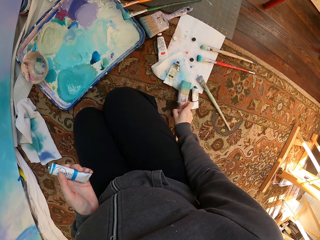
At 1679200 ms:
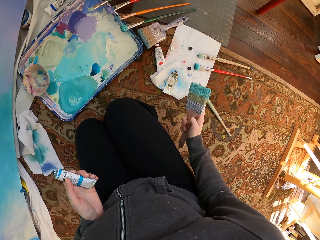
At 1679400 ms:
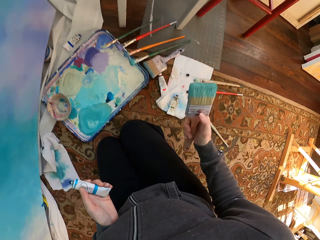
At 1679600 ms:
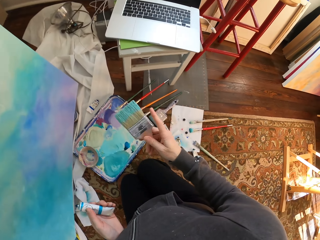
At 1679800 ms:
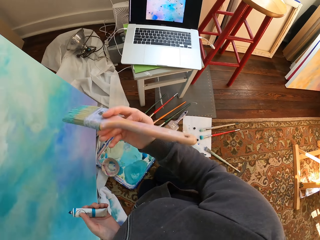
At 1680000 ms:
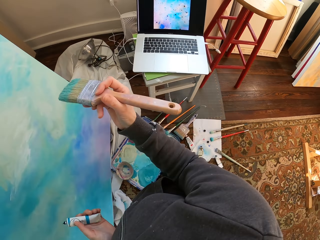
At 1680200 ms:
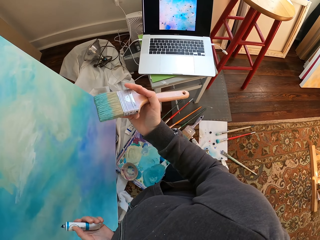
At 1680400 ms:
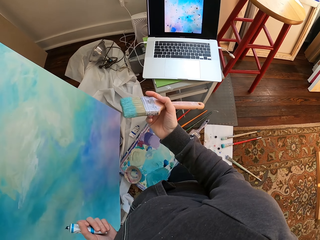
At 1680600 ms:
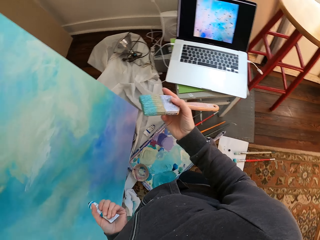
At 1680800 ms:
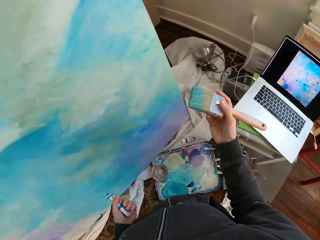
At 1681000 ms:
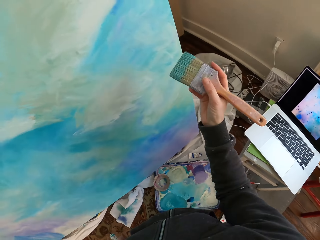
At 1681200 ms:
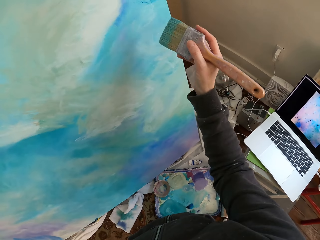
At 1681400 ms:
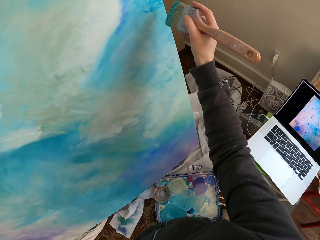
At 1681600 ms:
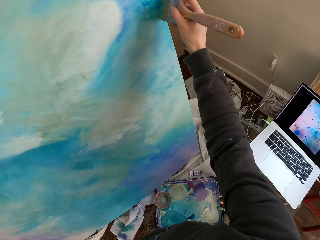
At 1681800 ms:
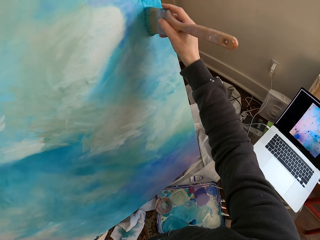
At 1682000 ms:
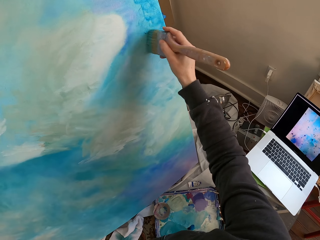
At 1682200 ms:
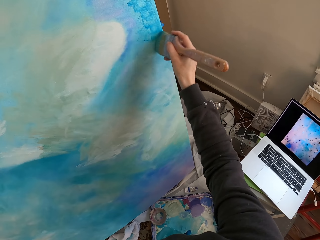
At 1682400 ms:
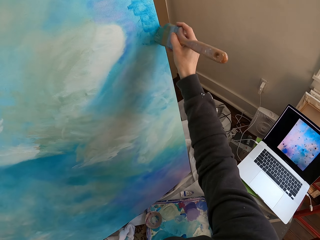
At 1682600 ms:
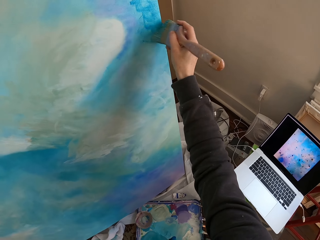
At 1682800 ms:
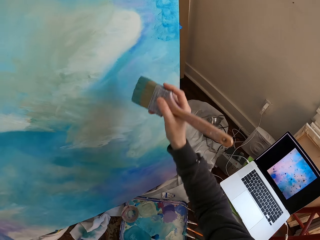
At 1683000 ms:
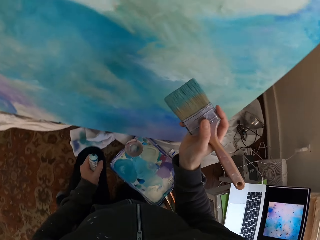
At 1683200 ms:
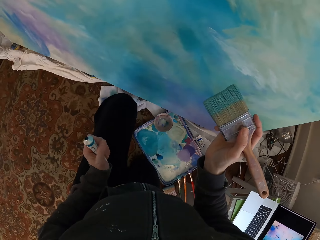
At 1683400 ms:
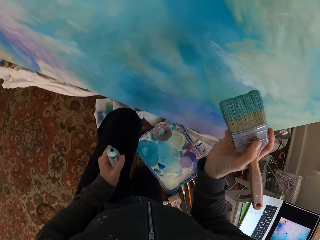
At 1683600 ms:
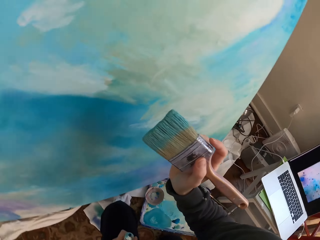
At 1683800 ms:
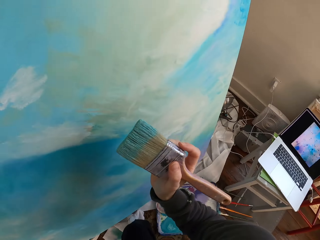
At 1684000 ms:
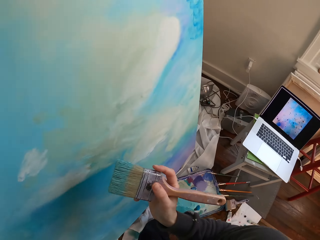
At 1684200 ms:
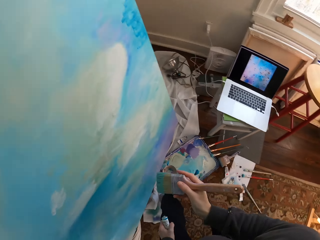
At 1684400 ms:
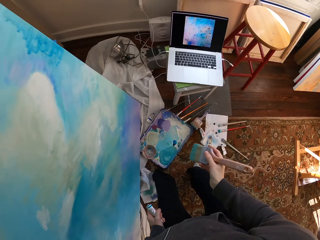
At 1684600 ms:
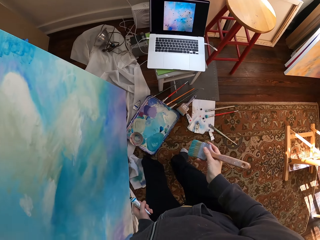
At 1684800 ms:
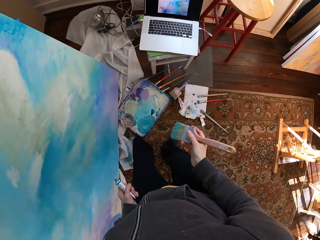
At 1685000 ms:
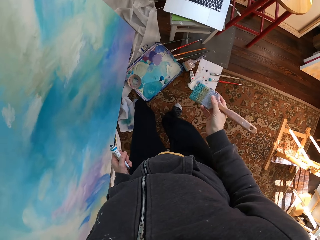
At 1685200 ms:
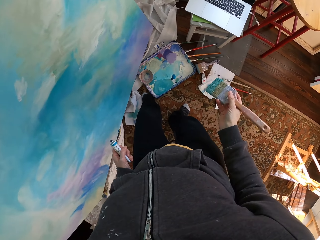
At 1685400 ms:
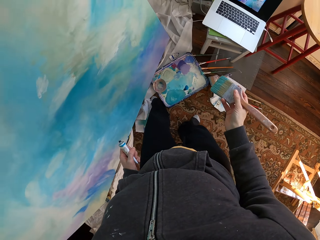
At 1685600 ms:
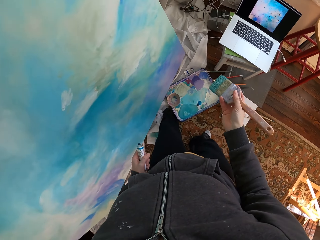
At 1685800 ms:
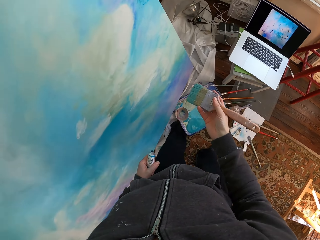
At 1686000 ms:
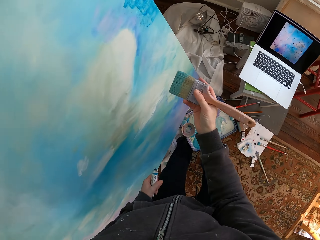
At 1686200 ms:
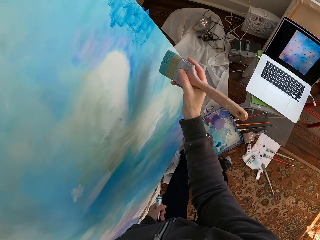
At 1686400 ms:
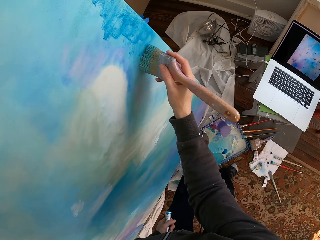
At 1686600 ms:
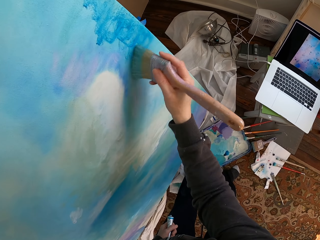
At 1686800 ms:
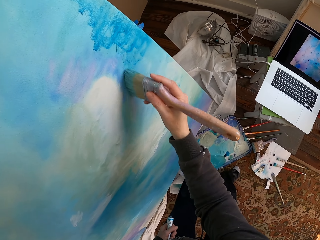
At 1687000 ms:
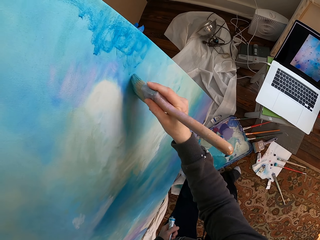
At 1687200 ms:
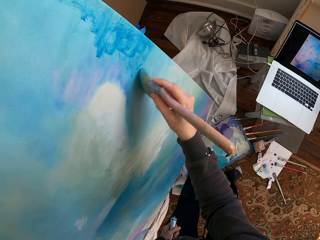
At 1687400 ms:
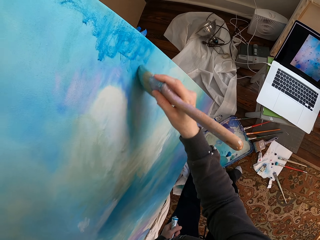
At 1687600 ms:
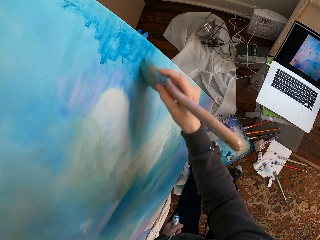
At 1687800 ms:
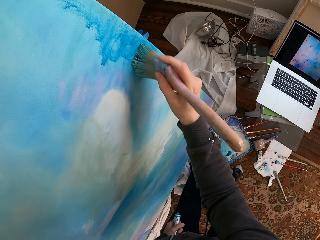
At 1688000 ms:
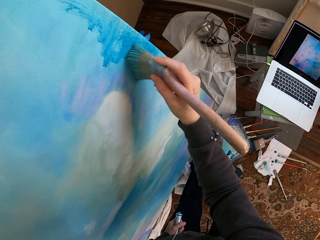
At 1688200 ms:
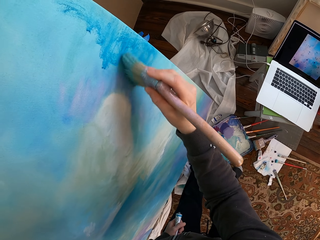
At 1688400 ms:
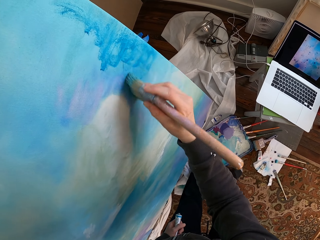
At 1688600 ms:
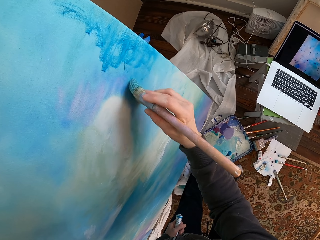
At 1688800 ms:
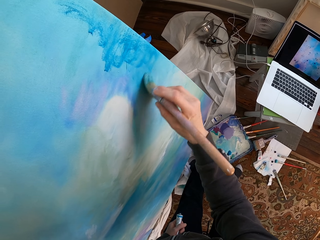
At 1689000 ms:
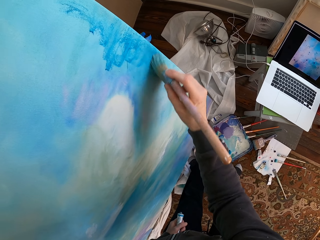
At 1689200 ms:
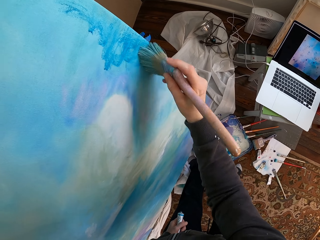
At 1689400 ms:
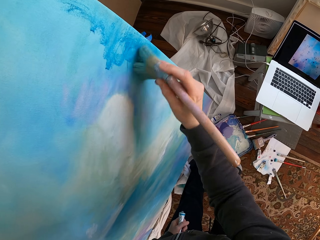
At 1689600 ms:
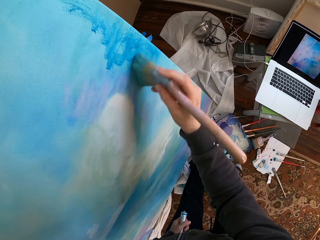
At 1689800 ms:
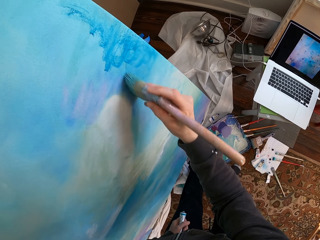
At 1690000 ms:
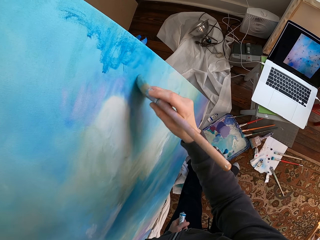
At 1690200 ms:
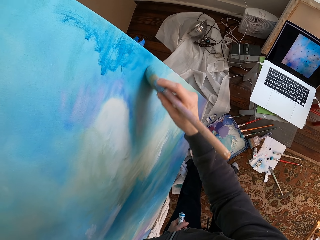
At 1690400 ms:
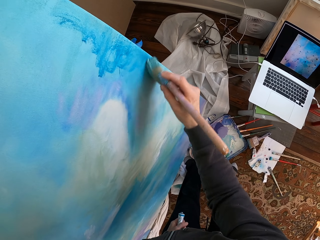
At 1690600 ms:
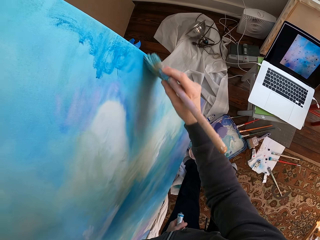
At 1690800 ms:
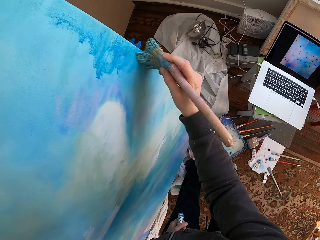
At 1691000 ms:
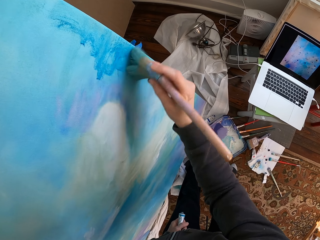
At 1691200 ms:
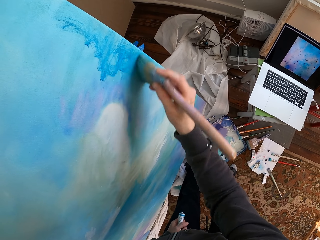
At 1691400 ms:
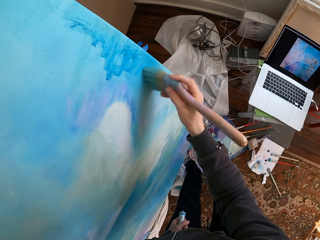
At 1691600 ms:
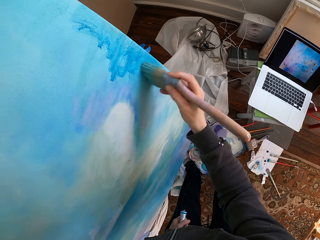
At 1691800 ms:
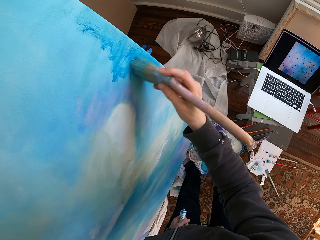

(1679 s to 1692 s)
The camera wearer drops the brush down. They pick up the brush from the floor. They paint the wall with the brush. They remove the brush from a painting. They look at a laptop. They paint.

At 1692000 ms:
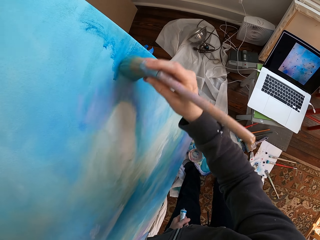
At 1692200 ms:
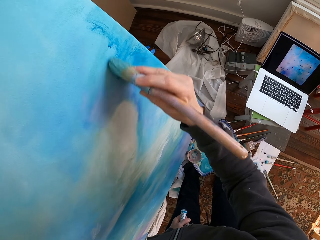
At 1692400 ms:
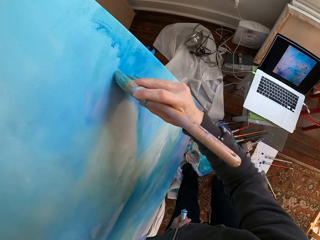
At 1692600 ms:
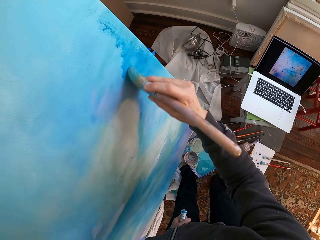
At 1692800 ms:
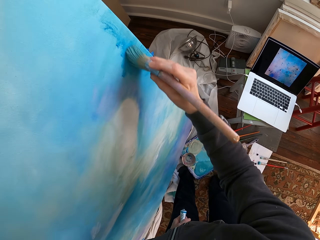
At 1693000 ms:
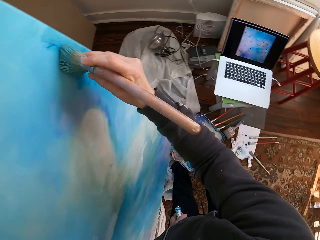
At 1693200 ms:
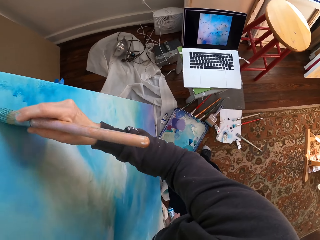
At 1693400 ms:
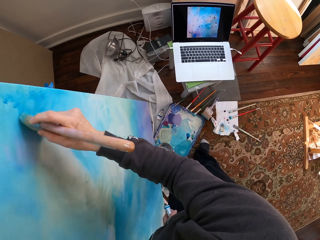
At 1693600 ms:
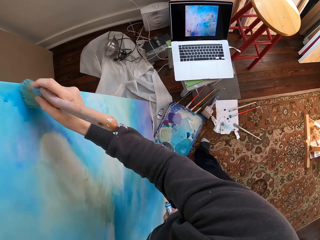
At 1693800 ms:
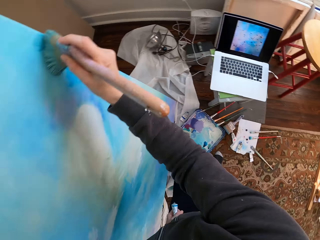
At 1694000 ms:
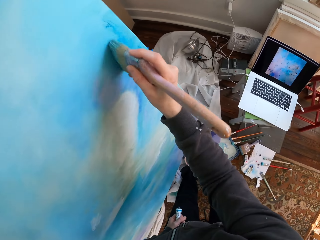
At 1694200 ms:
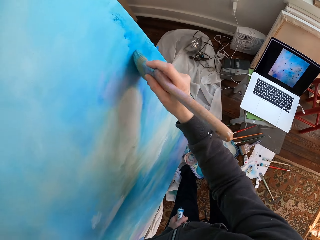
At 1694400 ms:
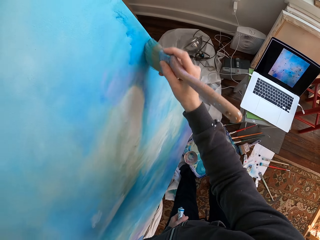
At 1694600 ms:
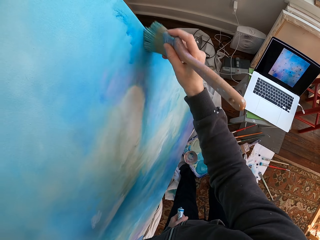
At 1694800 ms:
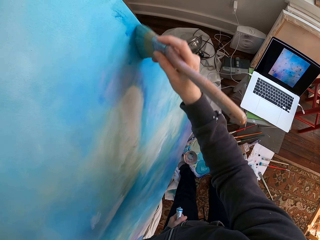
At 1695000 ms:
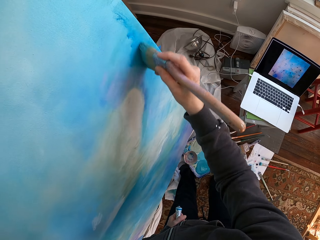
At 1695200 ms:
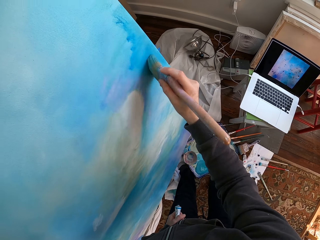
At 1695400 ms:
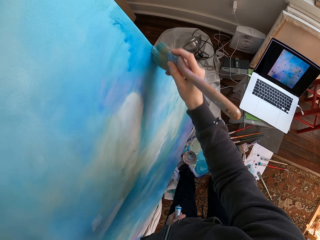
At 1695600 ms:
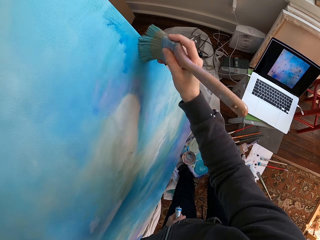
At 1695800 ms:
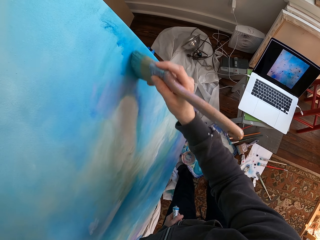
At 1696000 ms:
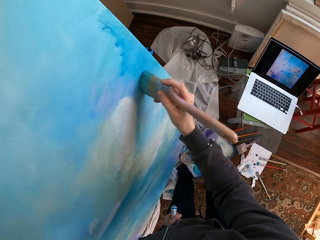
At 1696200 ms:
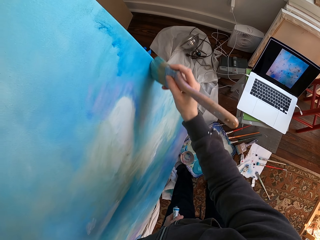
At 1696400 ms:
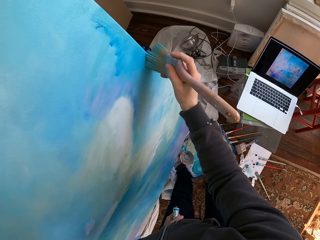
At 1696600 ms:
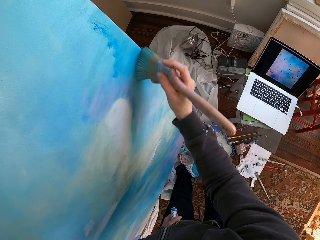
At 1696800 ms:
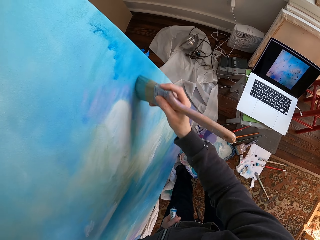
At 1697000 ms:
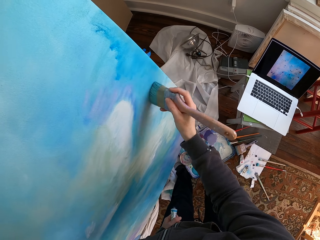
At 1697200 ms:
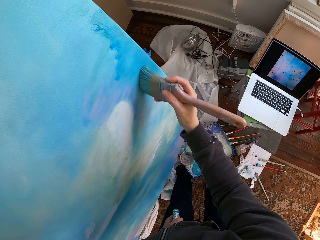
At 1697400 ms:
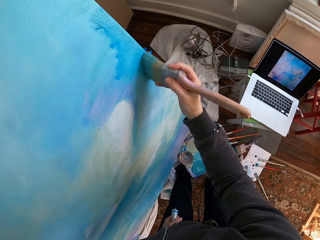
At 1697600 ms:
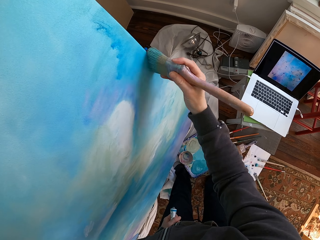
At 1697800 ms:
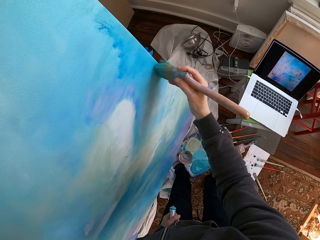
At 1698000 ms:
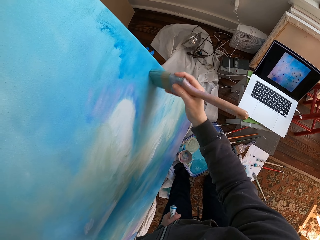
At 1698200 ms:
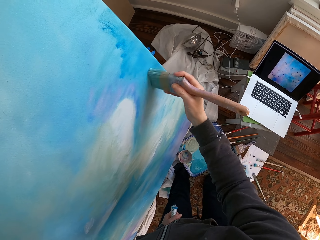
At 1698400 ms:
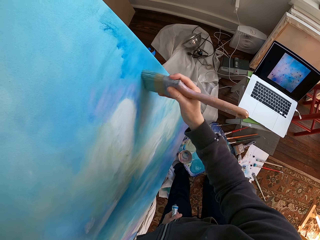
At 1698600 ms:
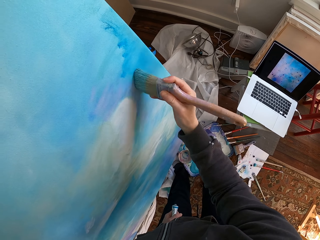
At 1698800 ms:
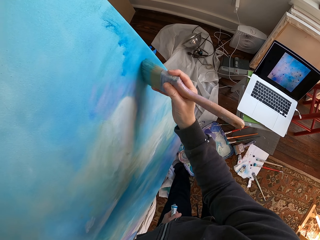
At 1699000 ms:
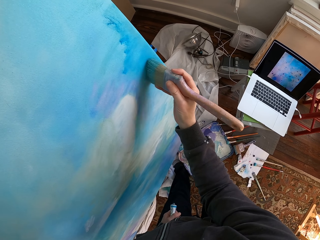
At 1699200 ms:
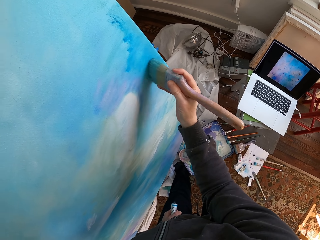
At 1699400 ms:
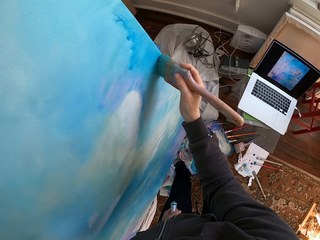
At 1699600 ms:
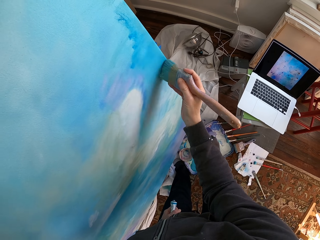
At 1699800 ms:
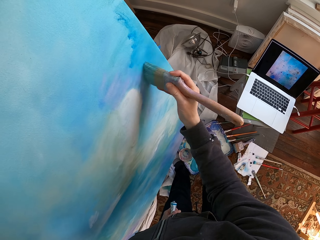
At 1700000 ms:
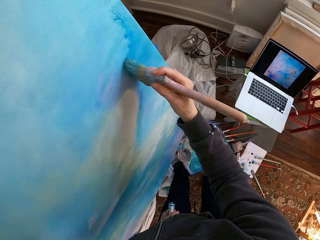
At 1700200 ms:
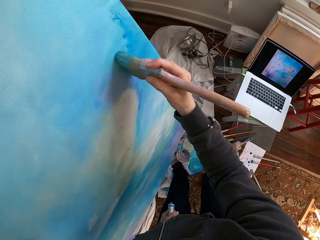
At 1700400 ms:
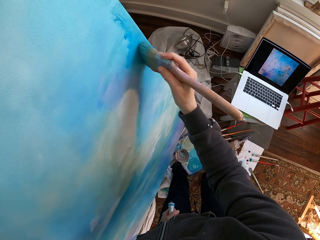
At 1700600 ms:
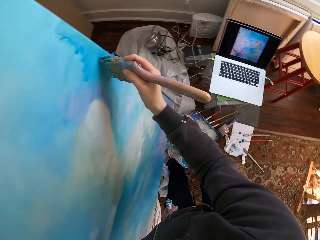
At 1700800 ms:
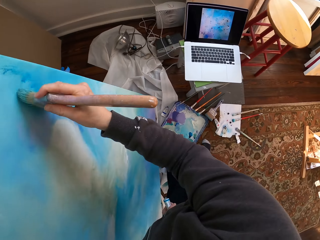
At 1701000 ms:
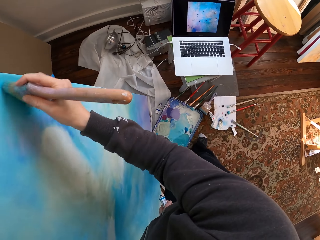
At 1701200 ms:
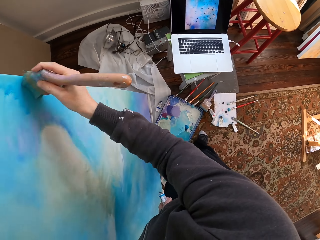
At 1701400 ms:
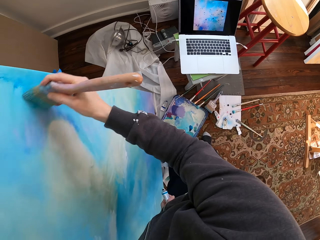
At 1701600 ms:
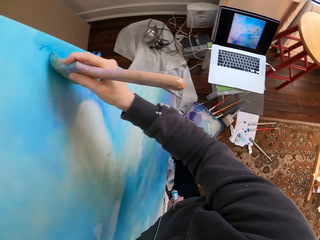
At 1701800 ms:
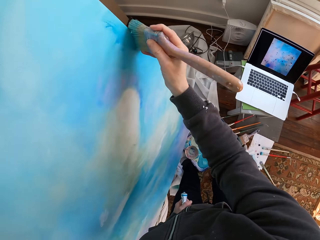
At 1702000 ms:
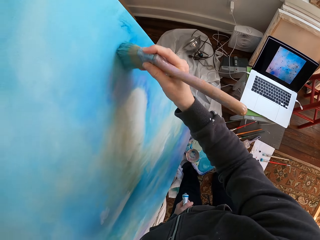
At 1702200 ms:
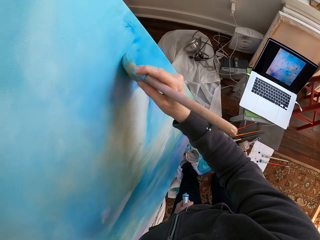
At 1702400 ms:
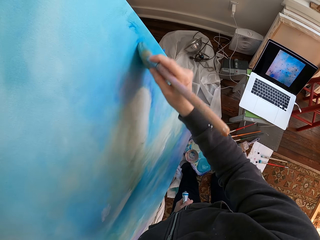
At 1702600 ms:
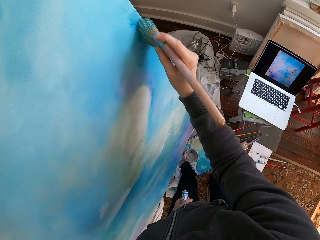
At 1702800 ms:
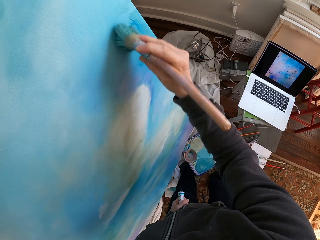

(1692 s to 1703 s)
The camera wearer looks around.
